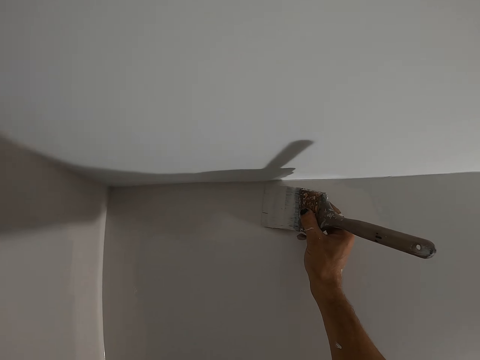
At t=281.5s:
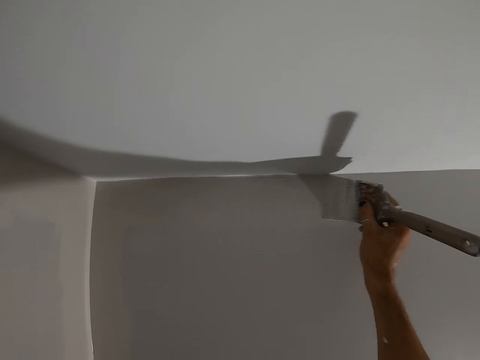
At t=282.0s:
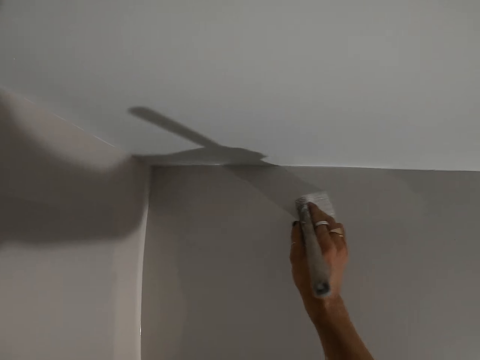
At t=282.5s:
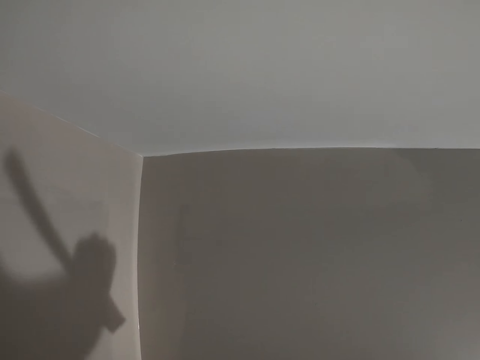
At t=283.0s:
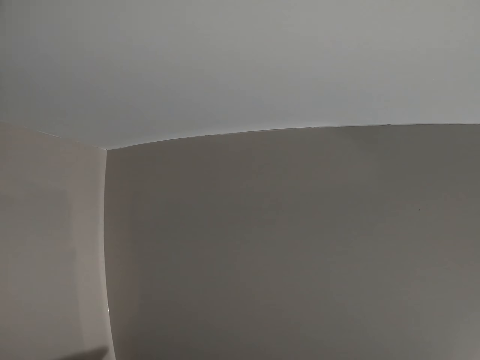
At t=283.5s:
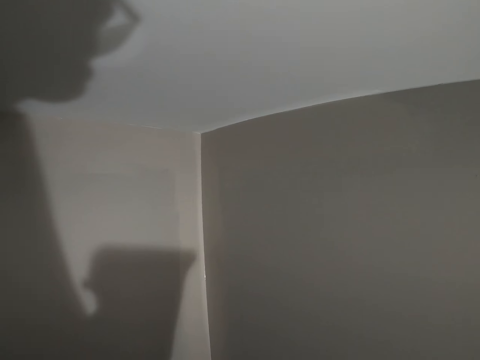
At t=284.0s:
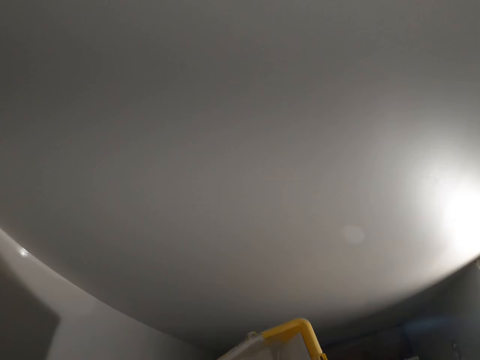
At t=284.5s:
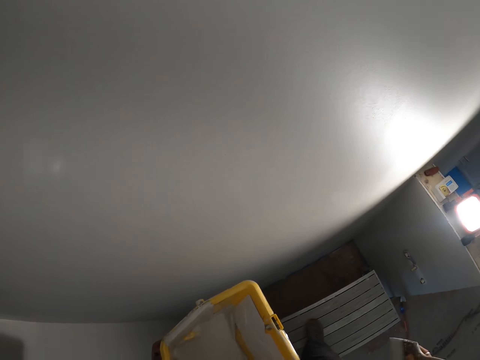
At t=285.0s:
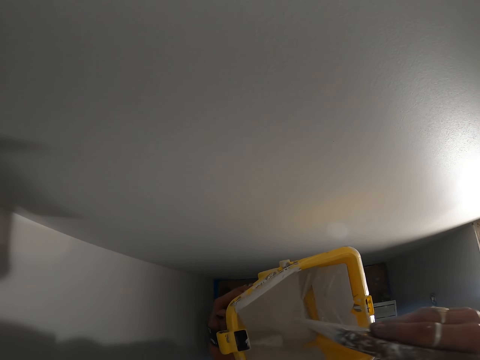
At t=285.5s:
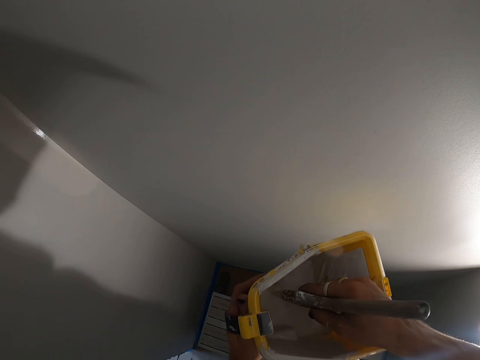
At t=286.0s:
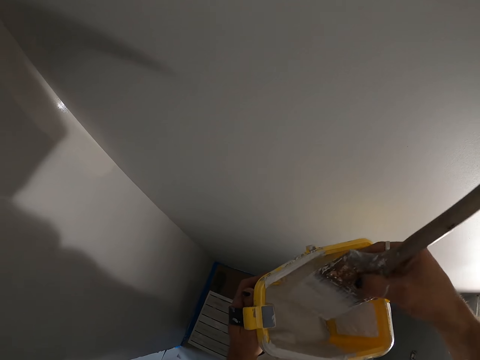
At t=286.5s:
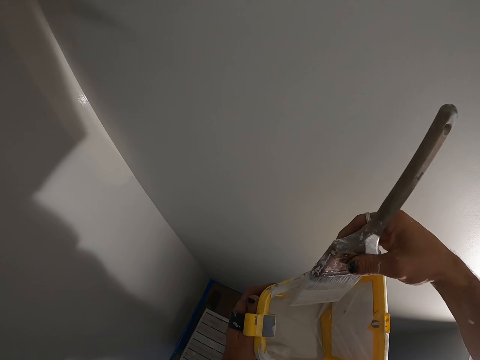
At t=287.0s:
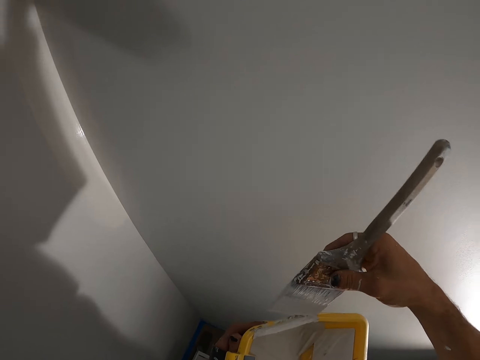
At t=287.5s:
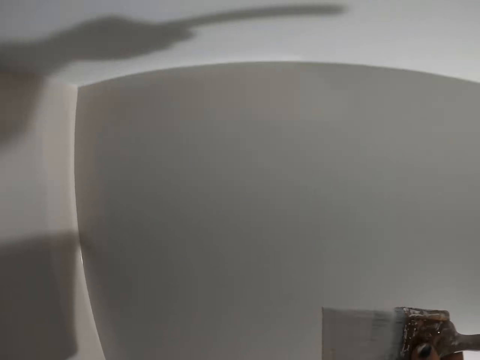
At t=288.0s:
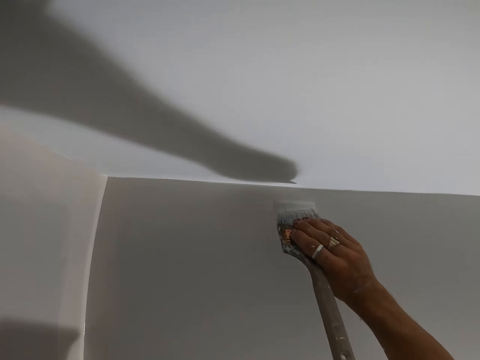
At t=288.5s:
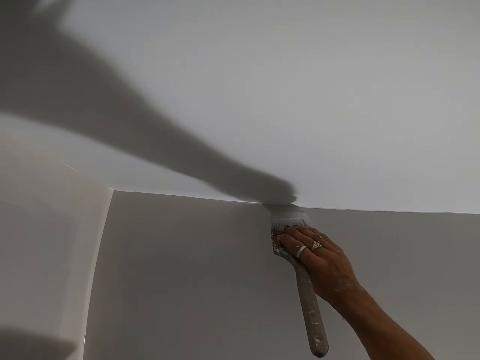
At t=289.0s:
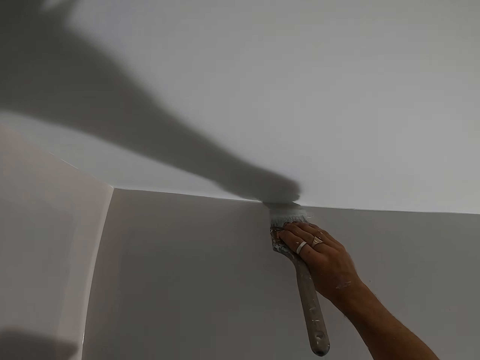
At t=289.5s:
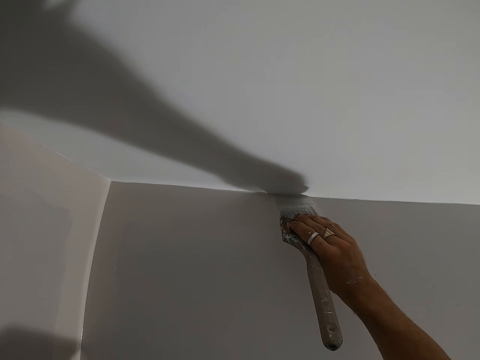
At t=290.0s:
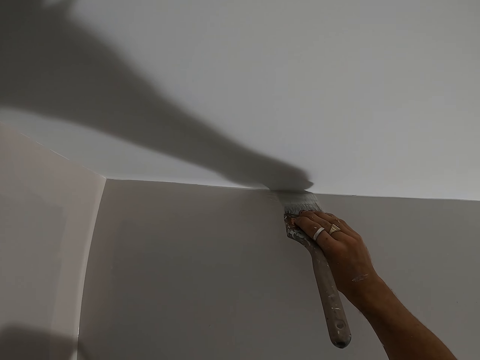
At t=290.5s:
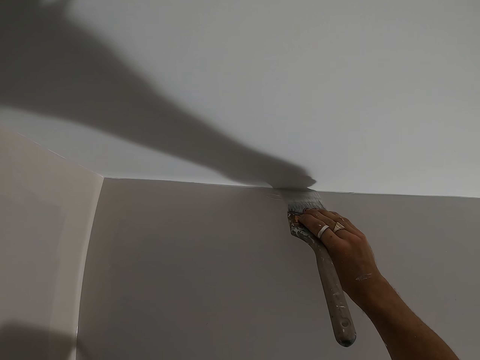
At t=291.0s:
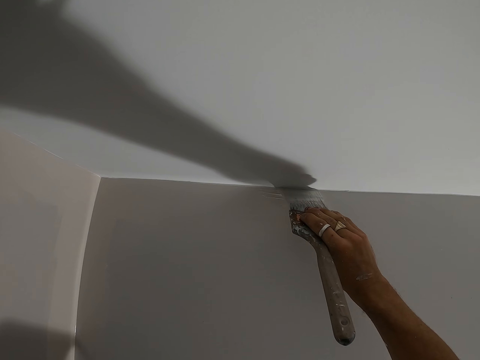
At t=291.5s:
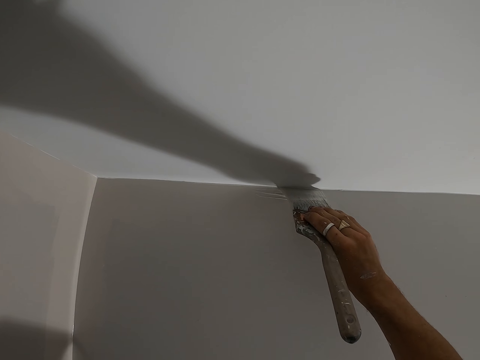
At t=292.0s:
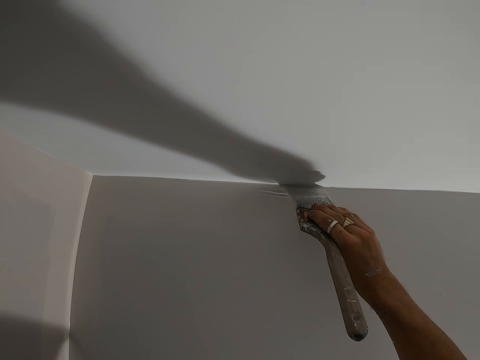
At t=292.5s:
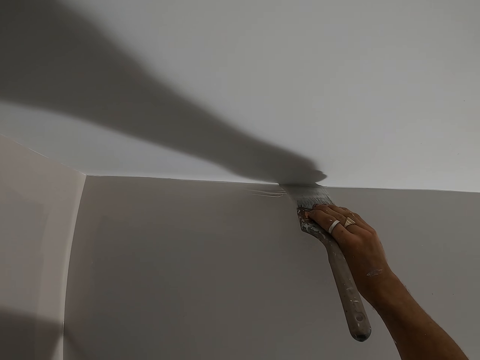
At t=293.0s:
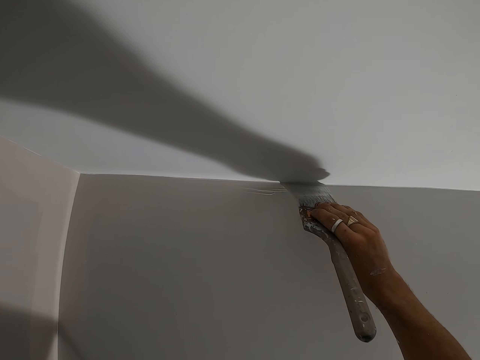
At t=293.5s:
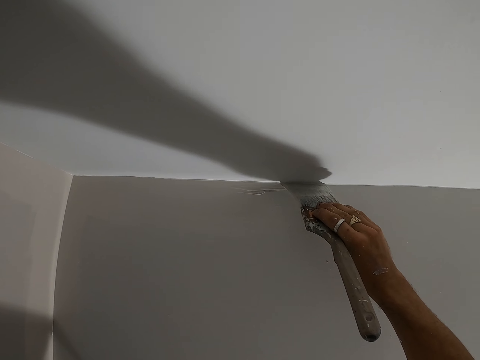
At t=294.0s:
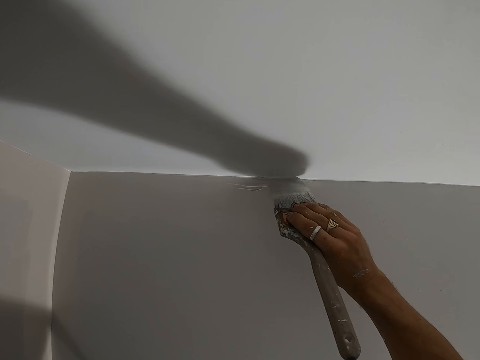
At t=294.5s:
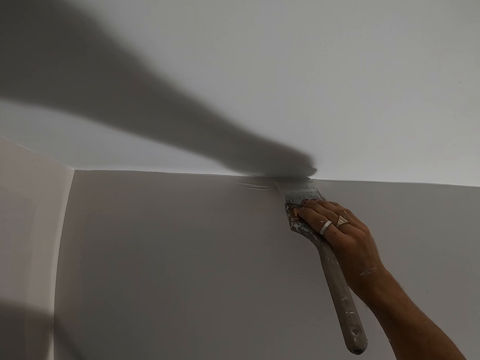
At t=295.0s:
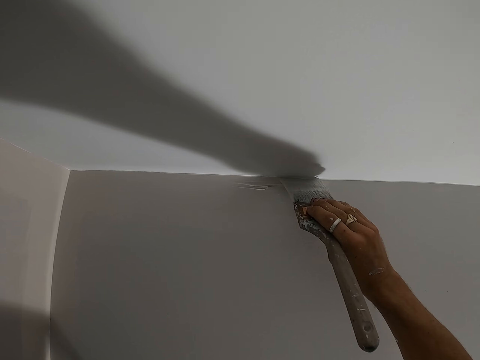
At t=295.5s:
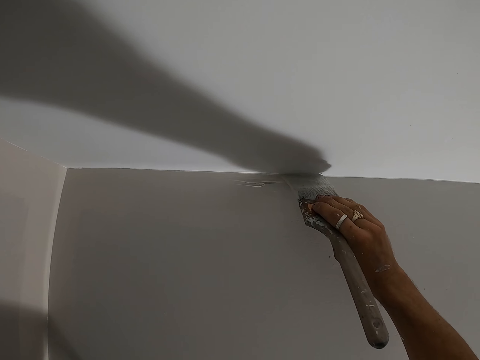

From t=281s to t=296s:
The camera wearer dips the paint brush in the paint bucket. They turn around the room. They wipe the excess paint on the paint bucket. They paint the wall with the painting brush.

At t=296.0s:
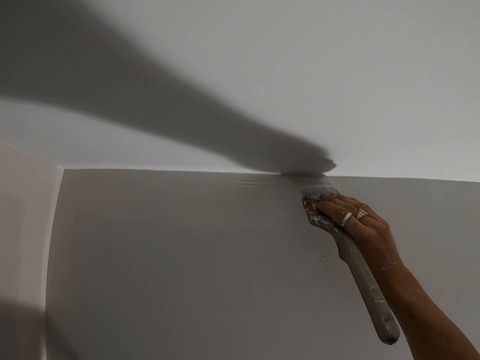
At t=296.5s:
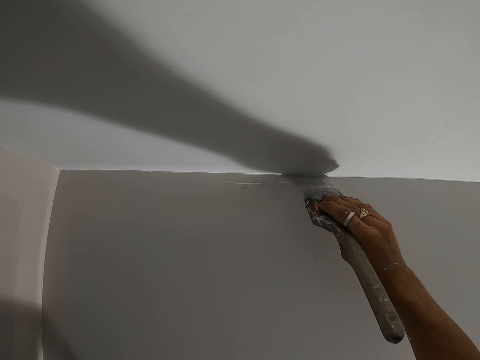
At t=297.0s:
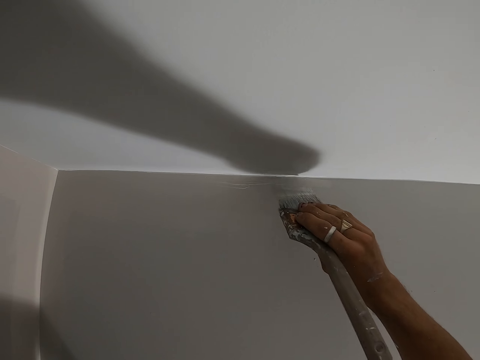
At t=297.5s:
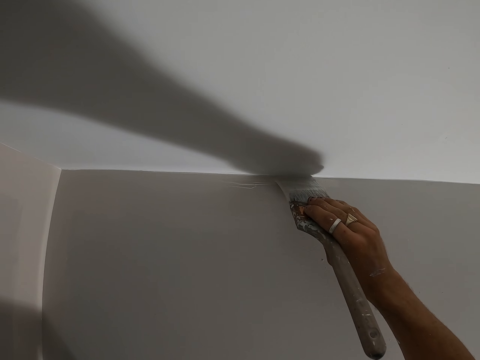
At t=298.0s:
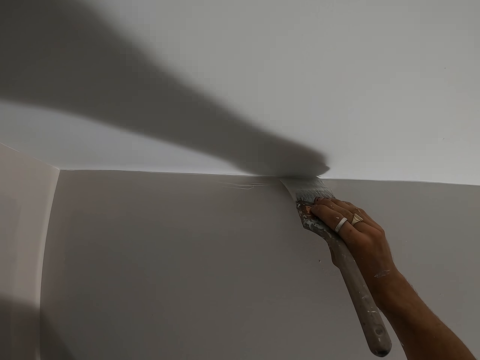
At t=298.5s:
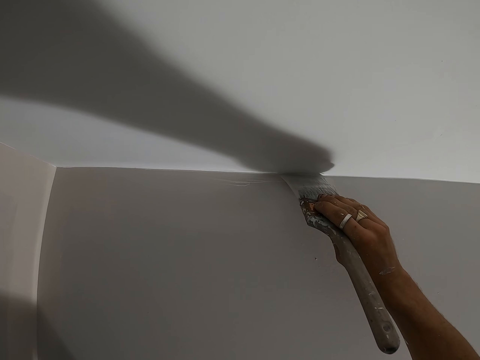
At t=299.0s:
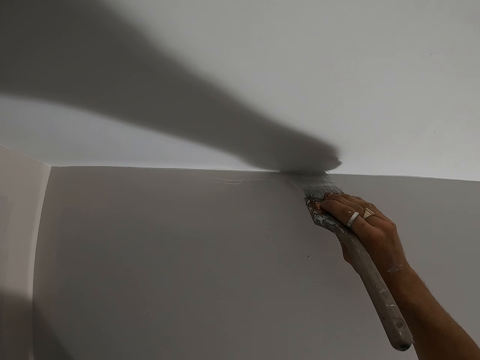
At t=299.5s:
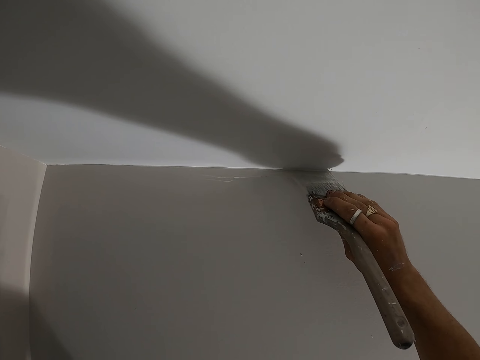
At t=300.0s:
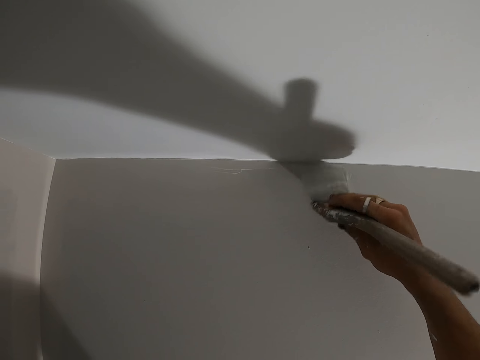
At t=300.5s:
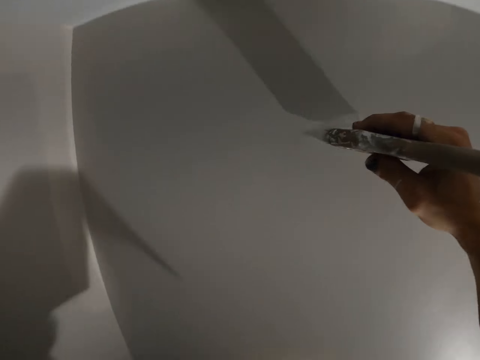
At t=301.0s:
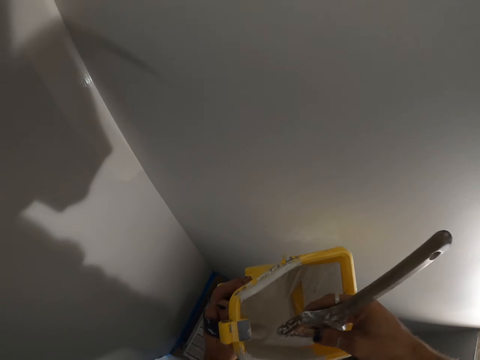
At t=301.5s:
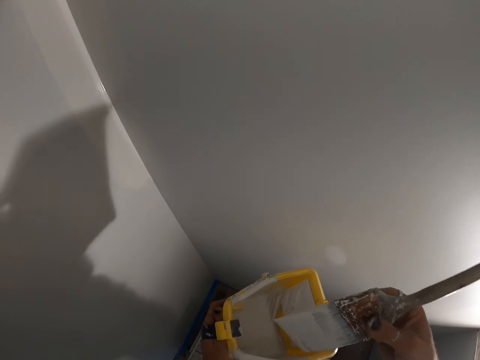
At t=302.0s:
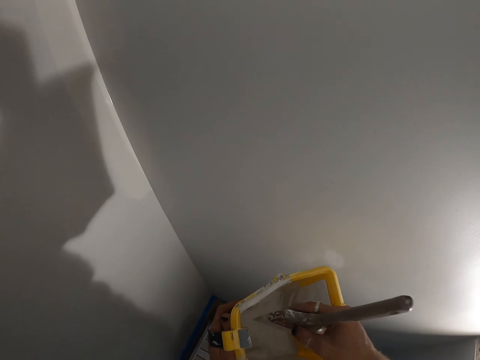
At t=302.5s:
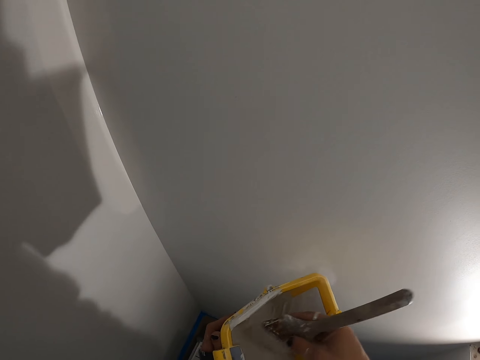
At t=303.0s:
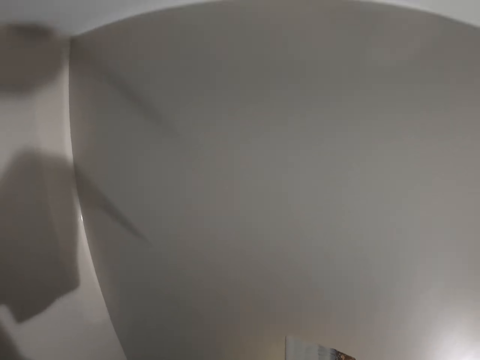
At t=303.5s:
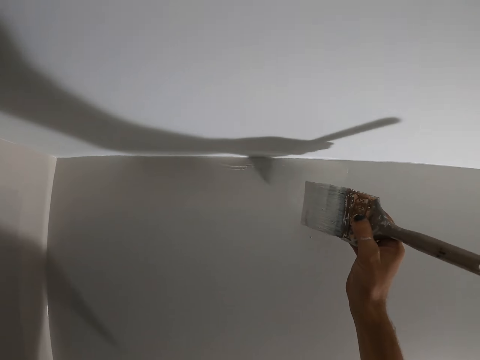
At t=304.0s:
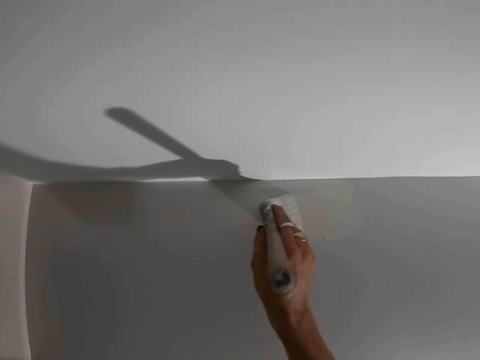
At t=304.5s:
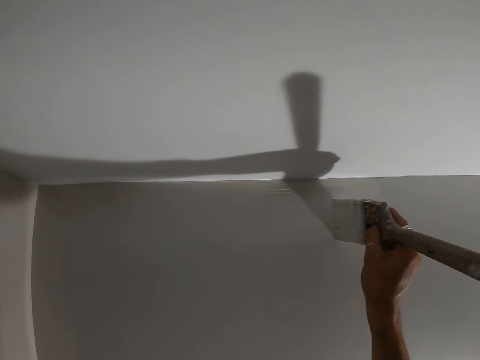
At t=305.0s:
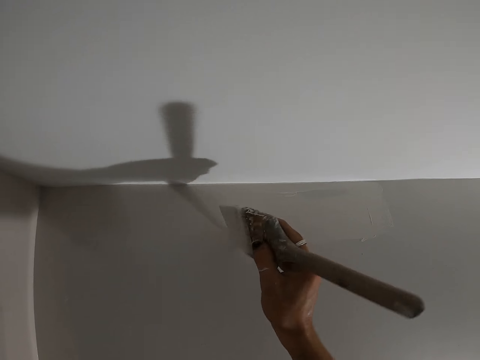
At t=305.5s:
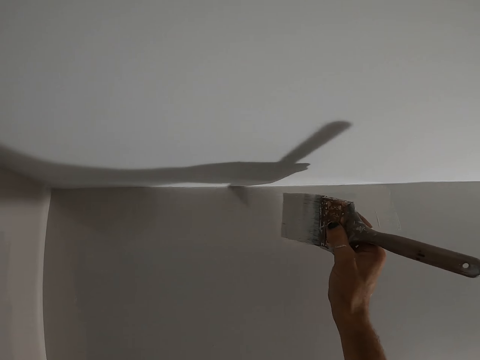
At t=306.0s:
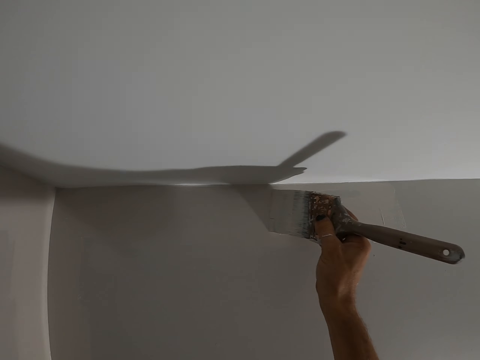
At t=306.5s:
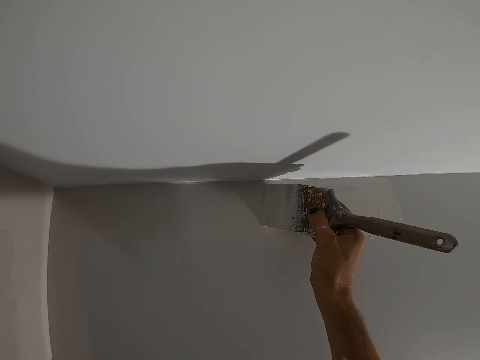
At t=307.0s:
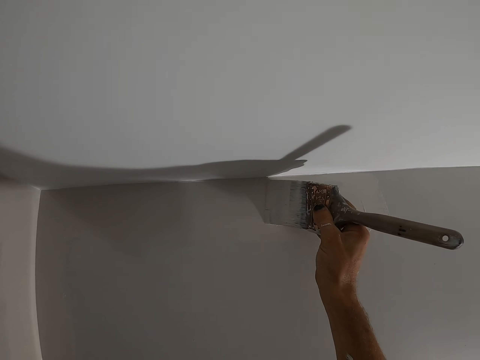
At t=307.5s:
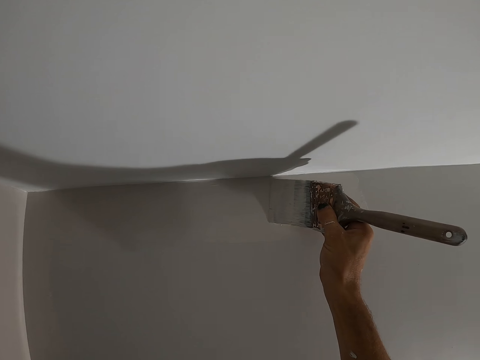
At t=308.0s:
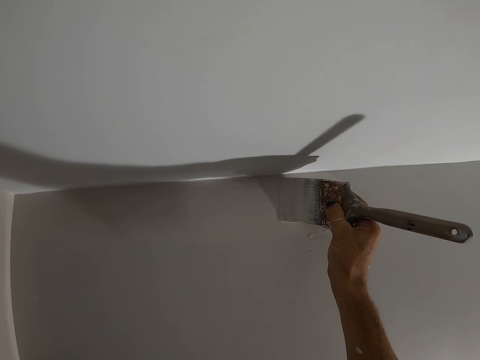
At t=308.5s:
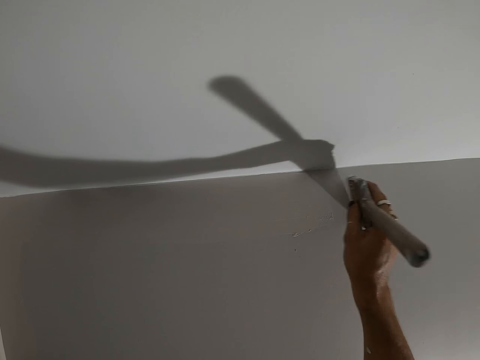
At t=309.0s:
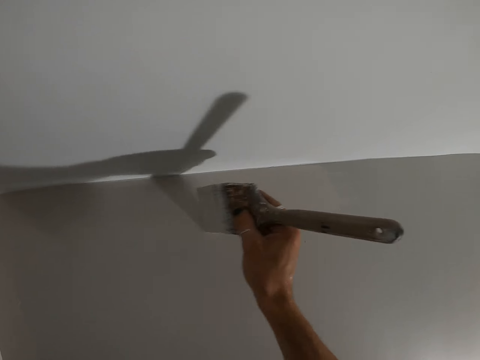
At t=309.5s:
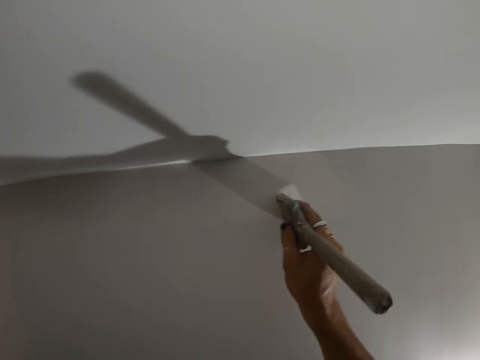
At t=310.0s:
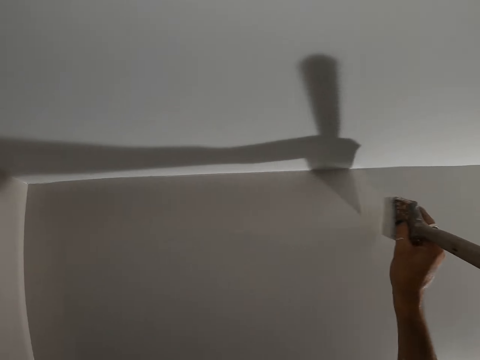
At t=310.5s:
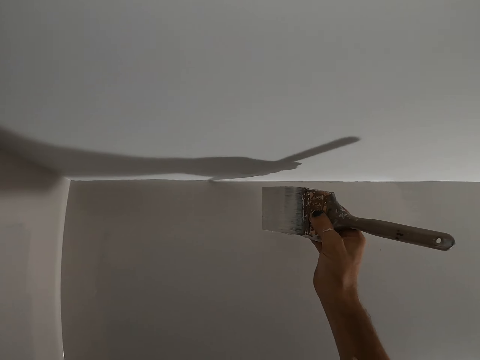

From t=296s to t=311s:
The camera wearer dips the painting brush in the paint bucket. They paint the wall with the painting brush.
